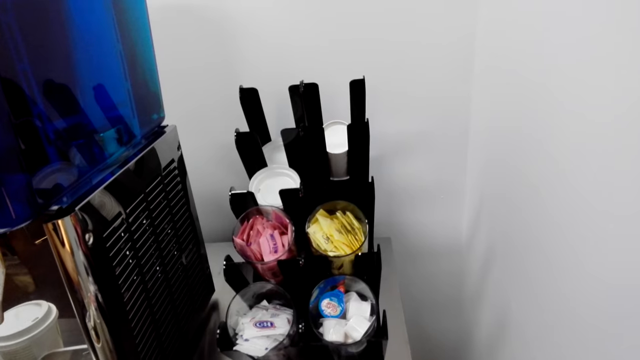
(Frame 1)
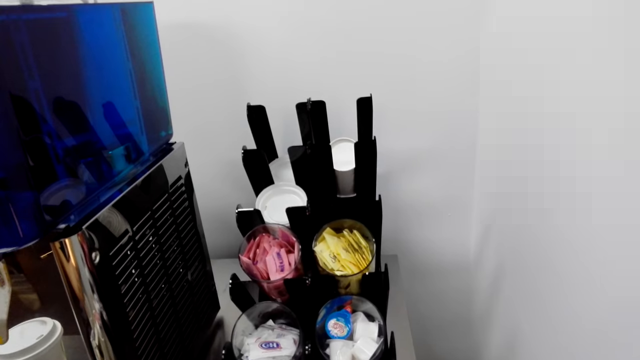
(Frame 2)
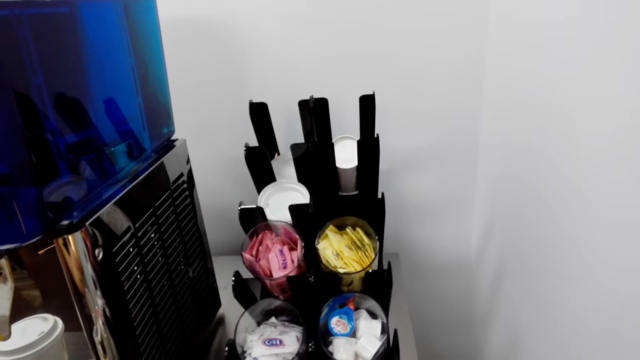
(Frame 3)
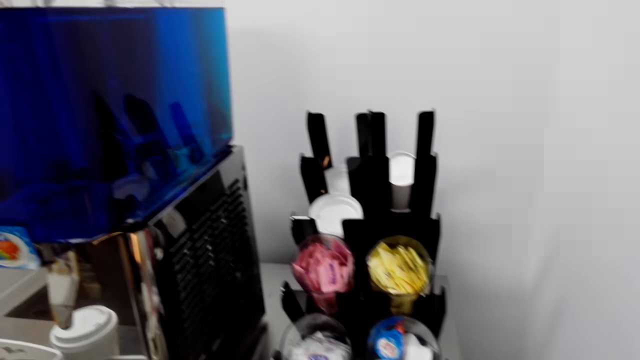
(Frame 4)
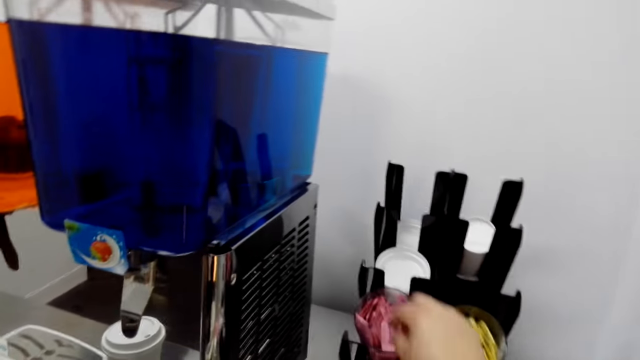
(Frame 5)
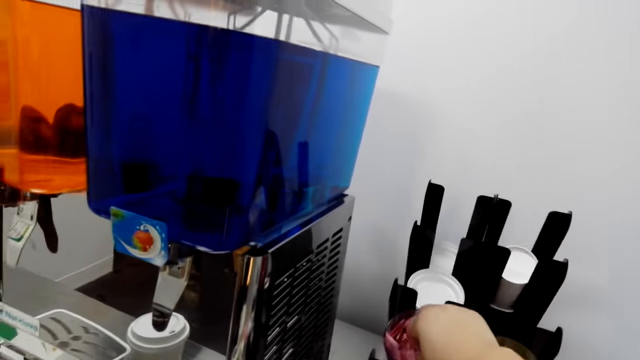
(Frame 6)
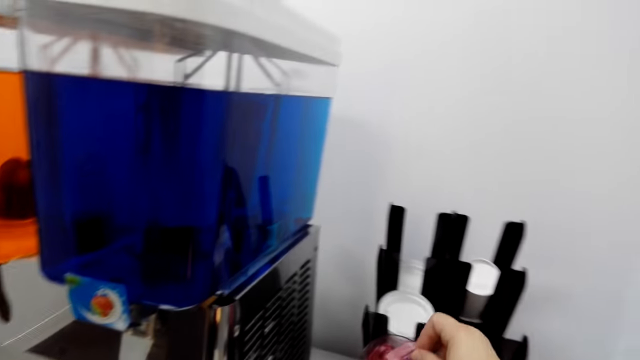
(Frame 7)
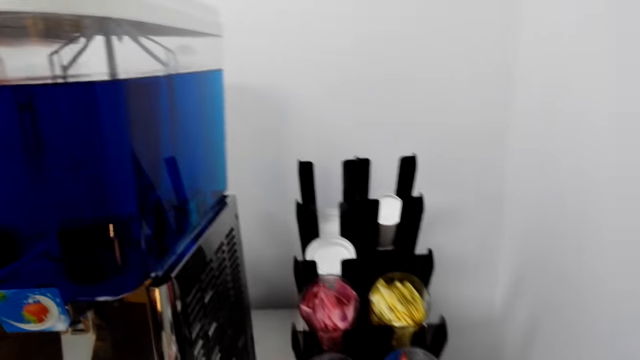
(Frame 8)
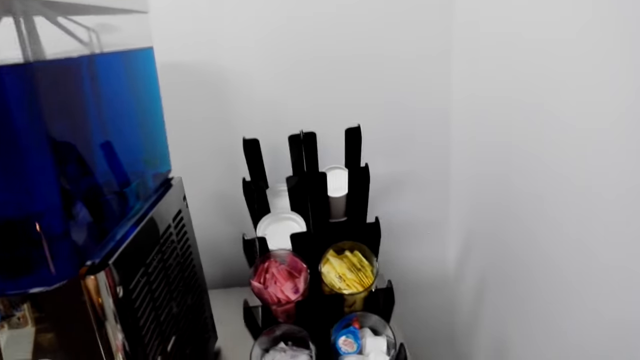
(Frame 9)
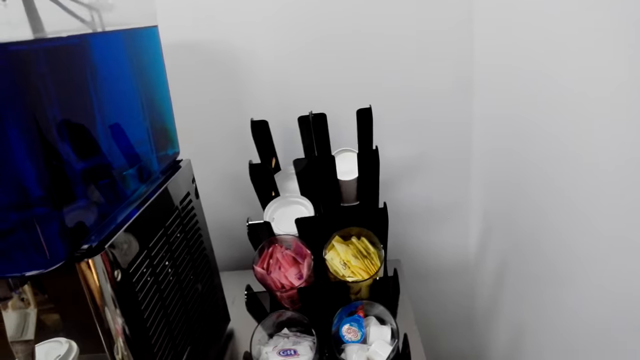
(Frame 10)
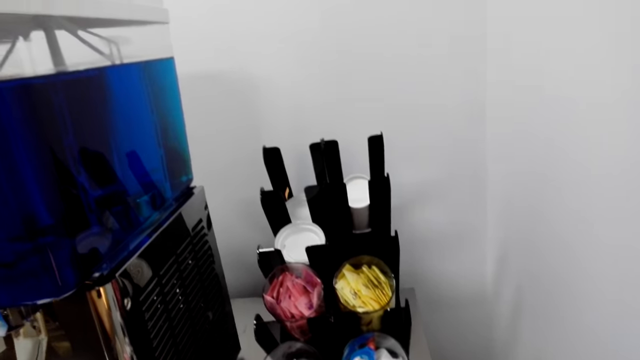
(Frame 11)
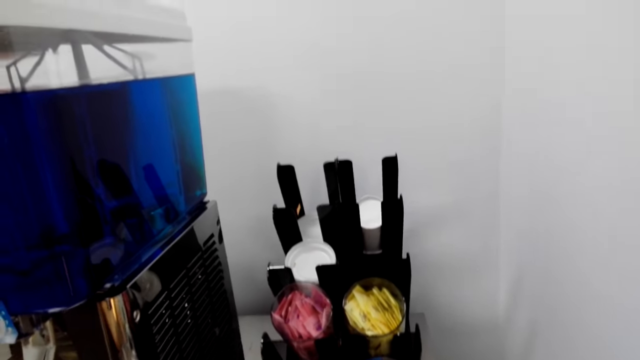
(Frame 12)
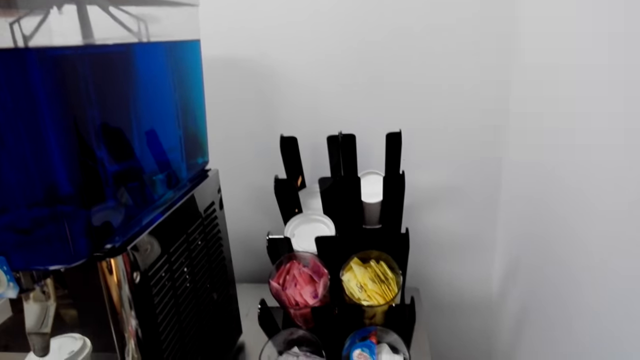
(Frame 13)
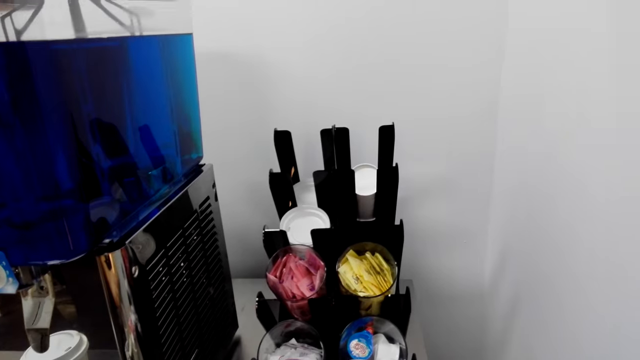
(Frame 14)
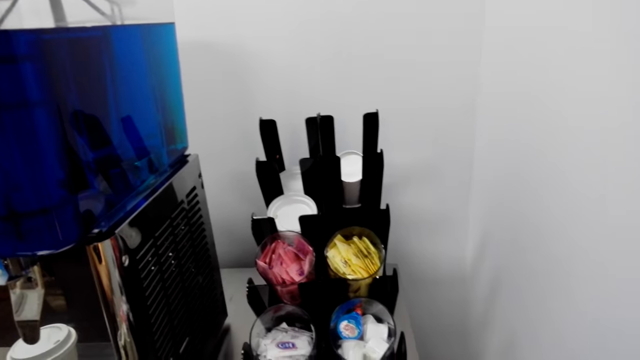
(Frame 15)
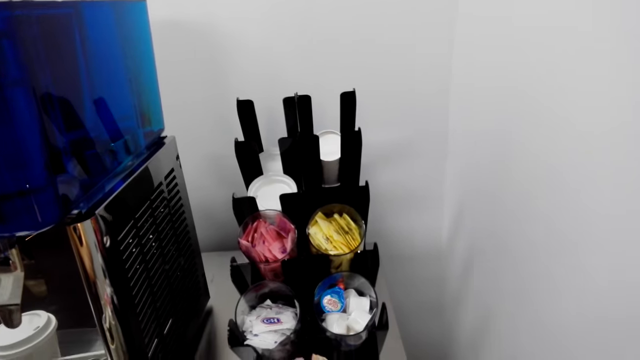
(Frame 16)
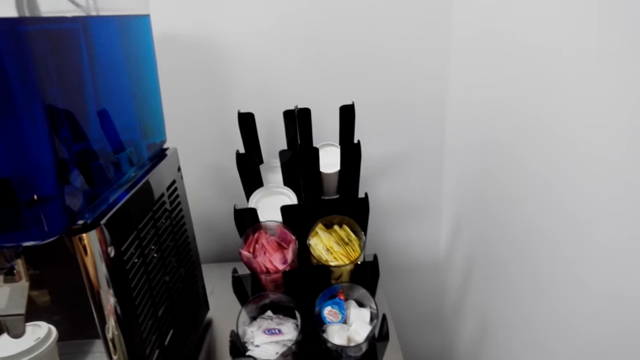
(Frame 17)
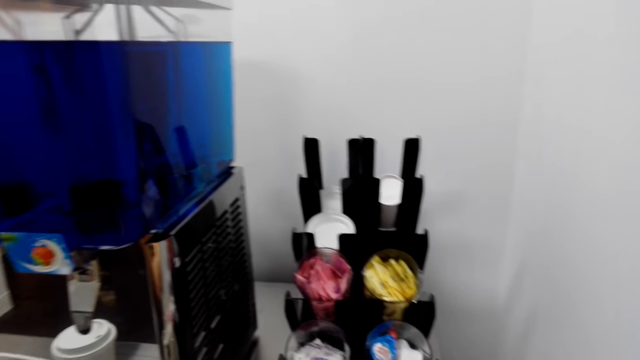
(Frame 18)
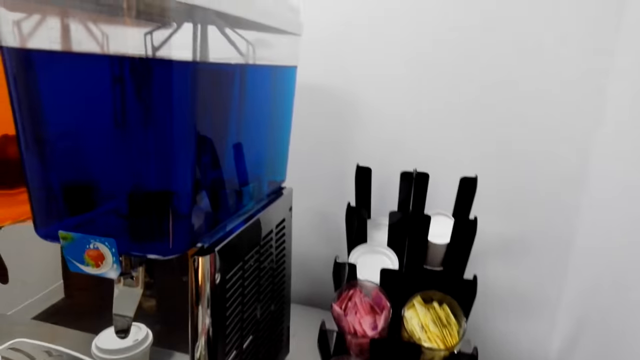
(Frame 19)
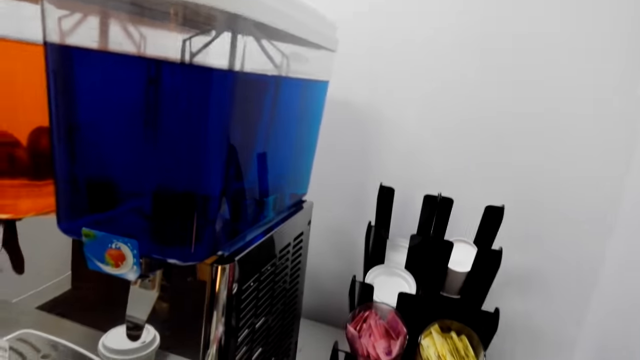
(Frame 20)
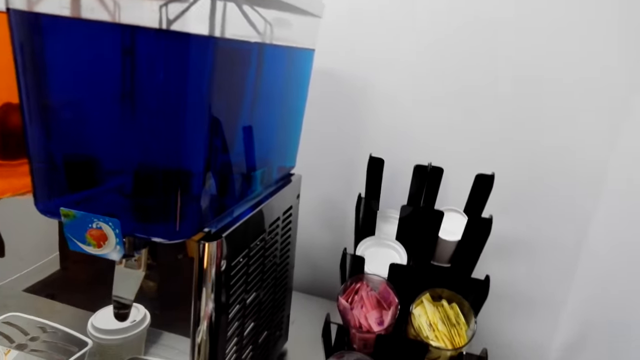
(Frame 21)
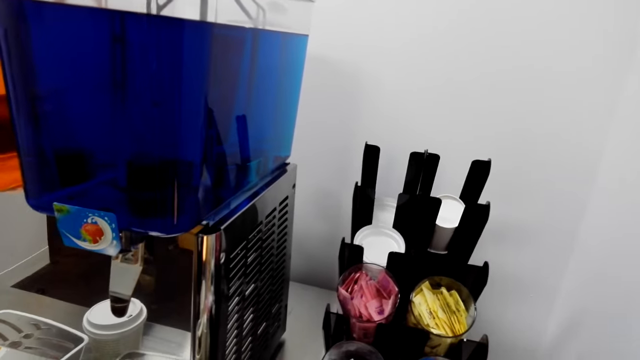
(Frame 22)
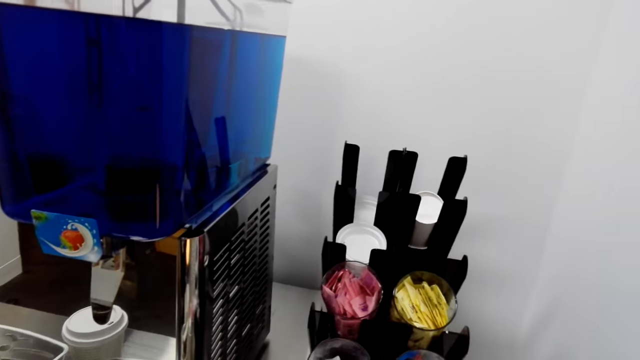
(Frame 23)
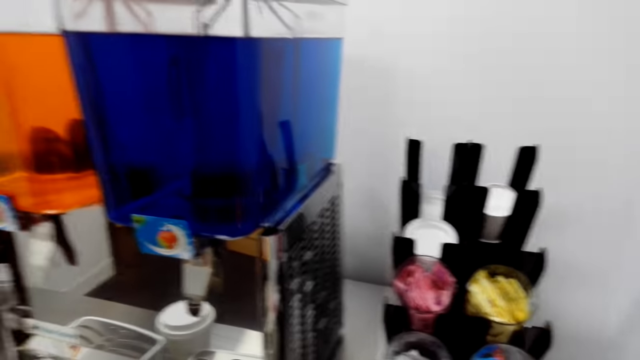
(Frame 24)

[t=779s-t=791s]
The camera wearer picks a sachet.

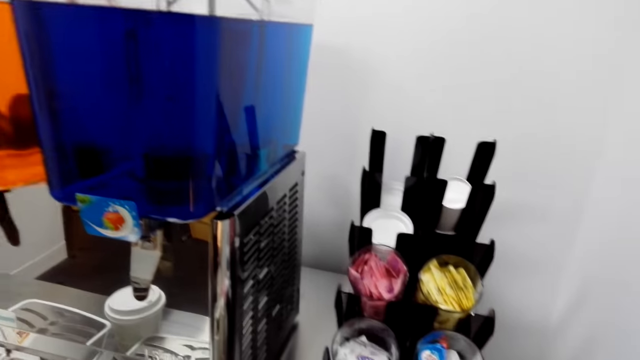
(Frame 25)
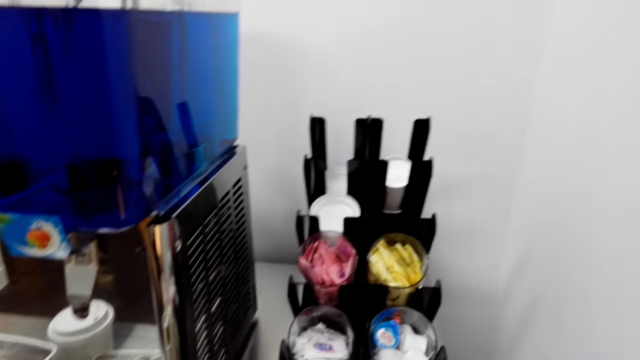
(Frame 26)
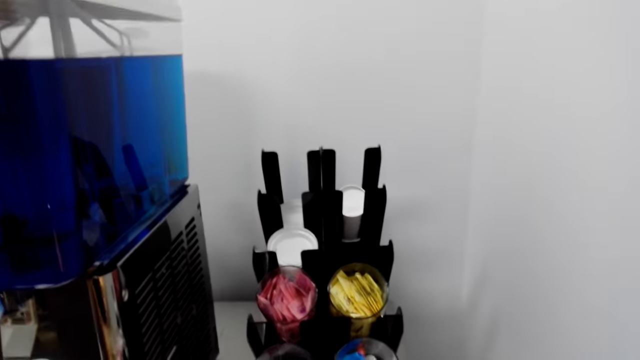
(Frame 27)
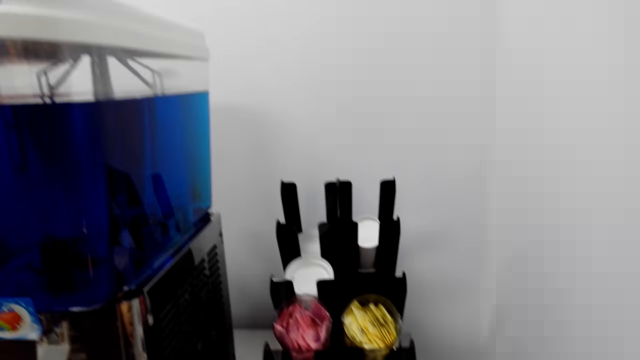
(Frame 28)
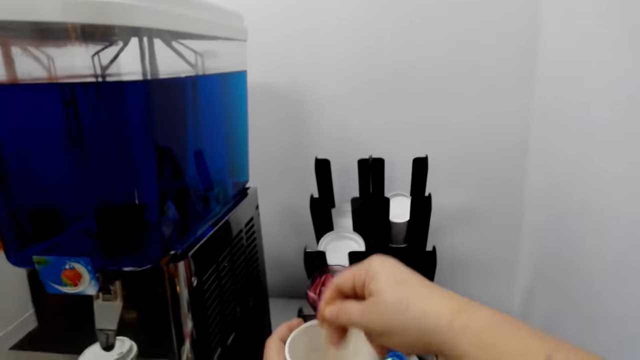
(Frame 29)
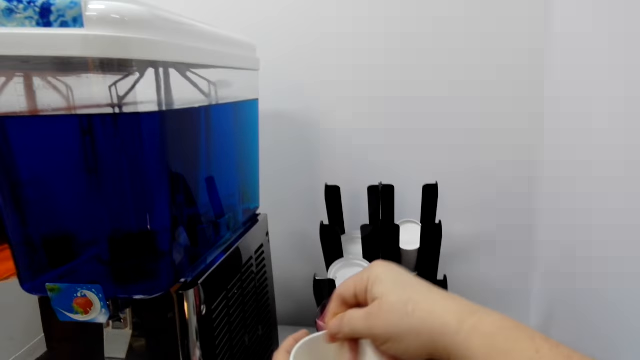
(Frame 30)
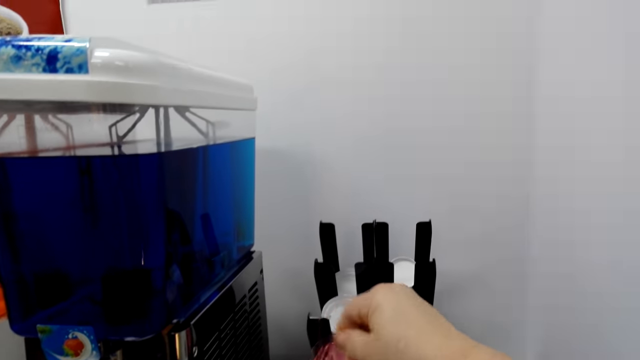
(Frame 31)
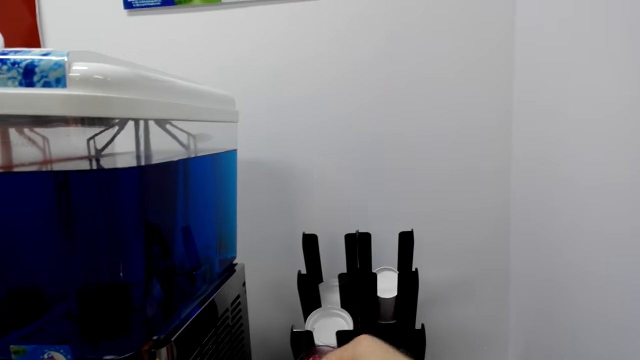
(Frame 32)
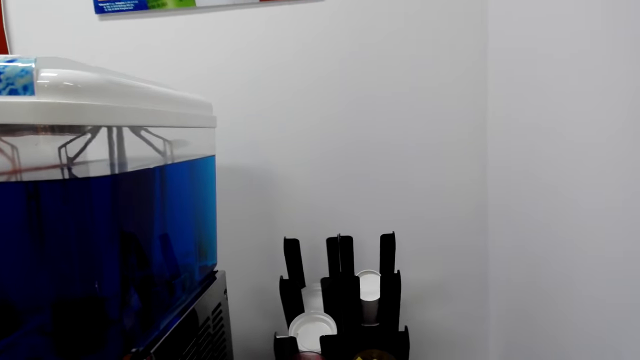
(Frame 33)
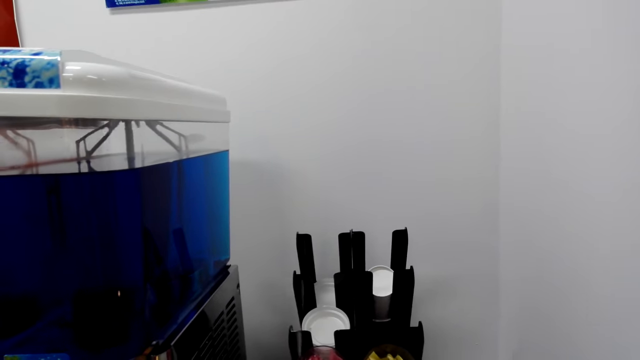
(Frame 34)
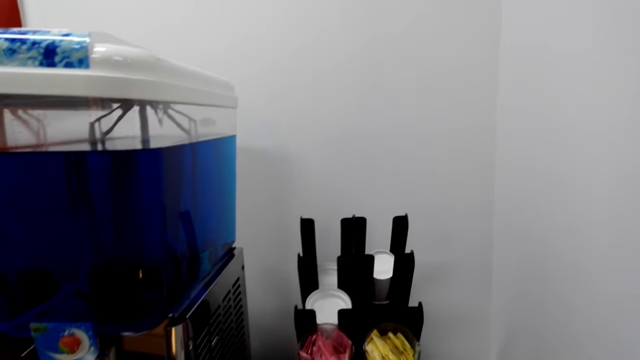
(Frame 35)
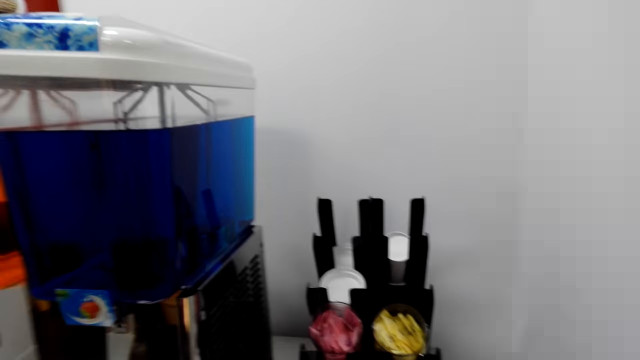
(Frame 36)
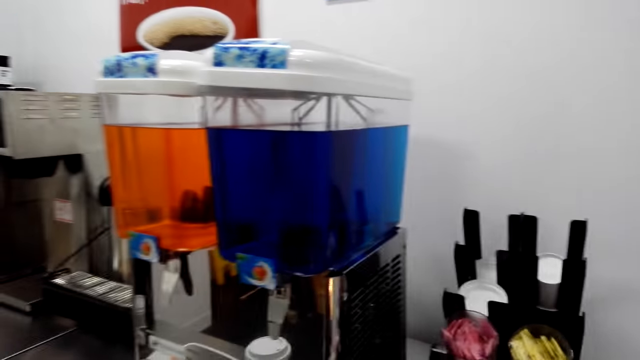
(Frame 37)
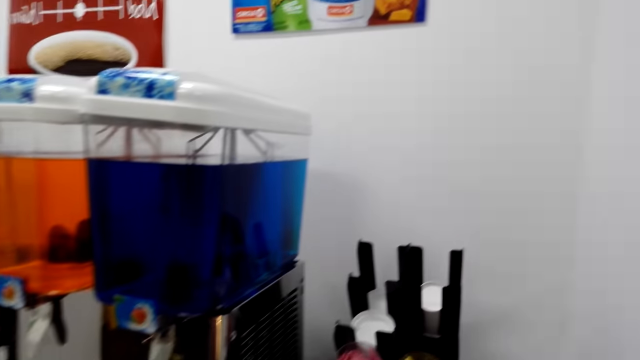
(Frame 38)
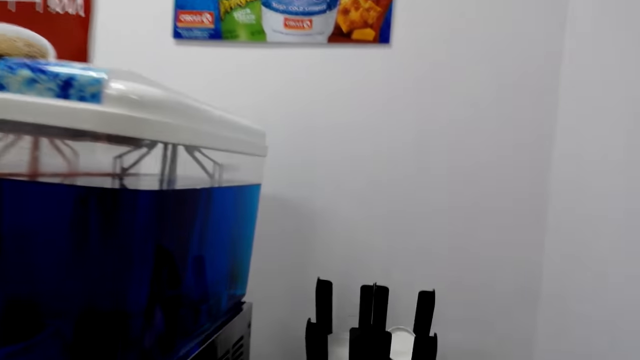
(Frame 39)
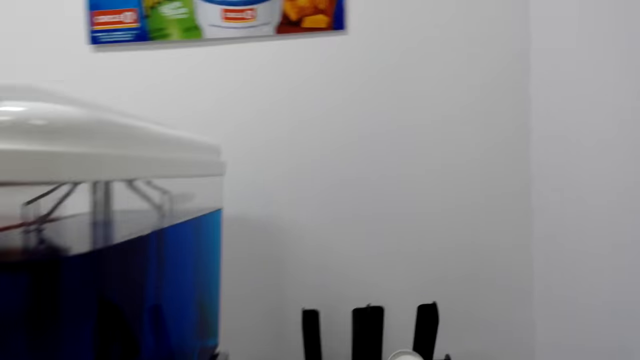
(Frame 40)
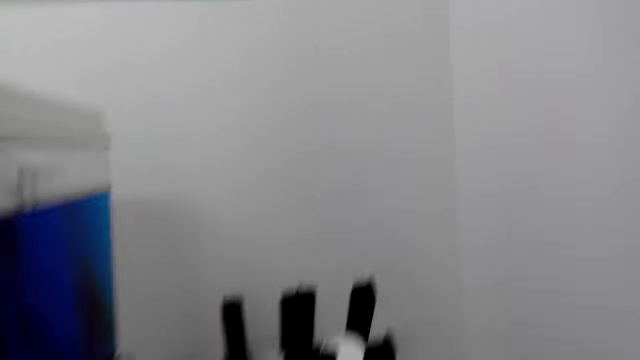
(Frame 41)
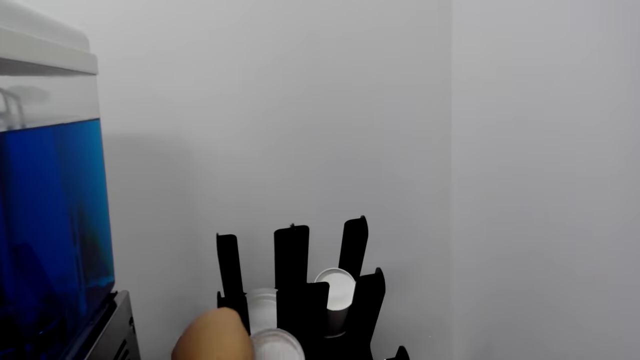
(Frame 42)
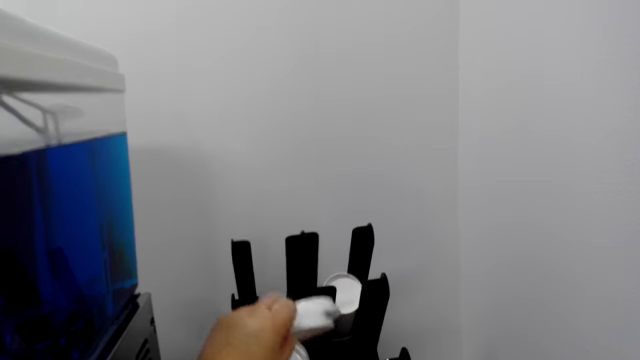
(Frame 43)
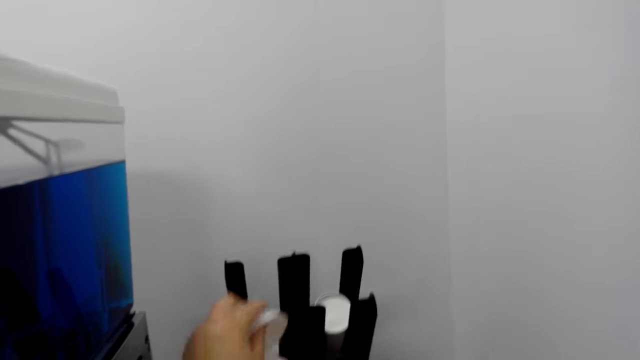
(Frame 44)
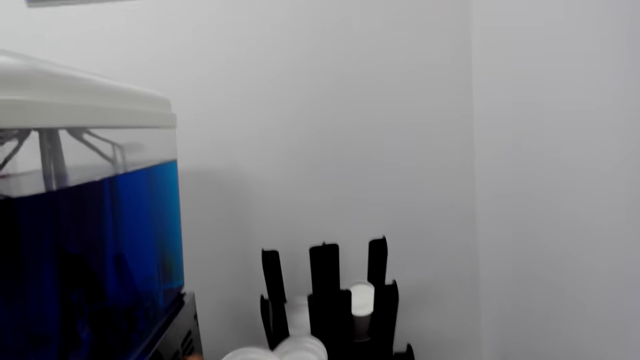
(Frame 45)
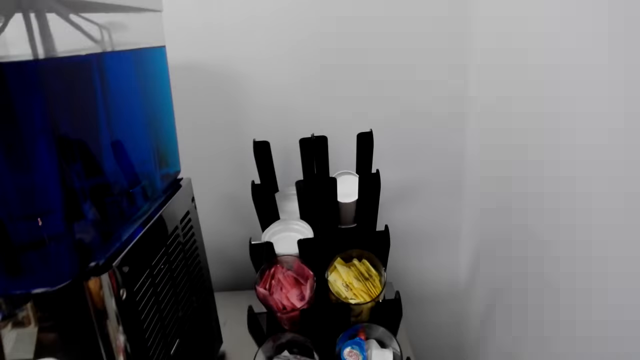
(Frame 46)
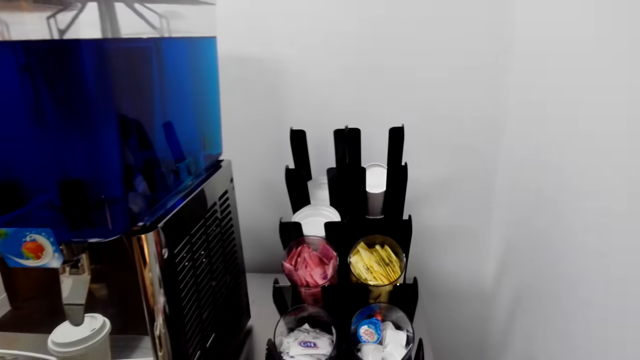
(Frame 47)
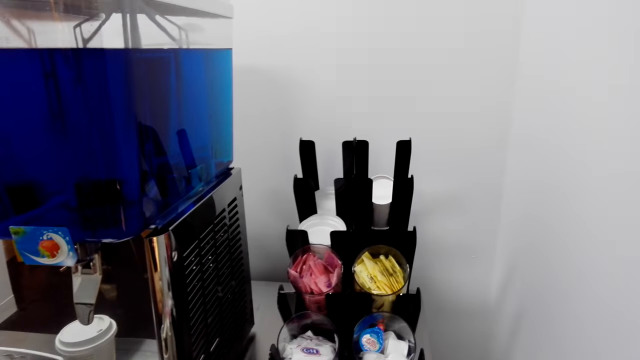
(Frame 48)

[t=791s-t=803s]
The camera wearer stirs the drink in the glass. They pick a cup lid.
